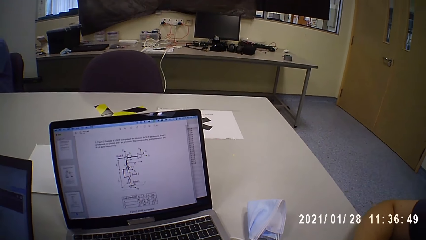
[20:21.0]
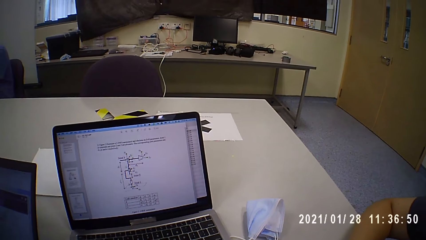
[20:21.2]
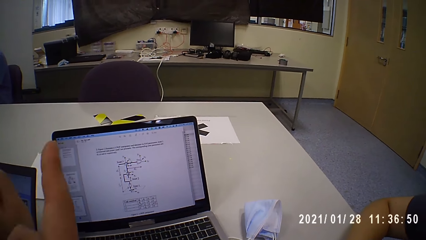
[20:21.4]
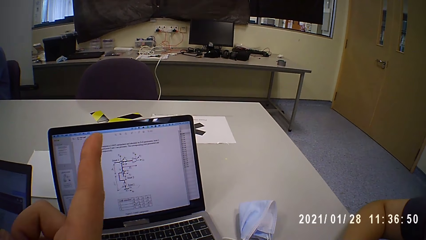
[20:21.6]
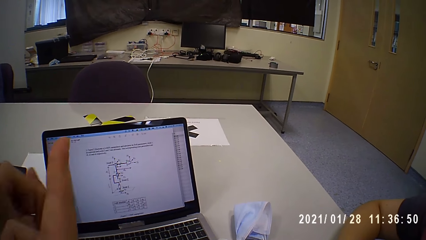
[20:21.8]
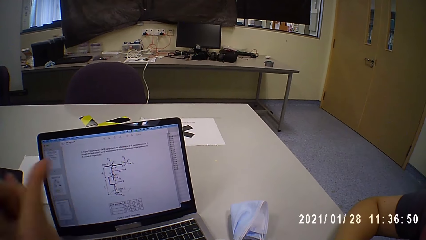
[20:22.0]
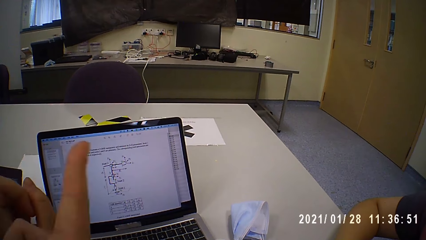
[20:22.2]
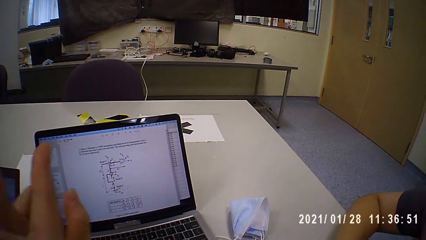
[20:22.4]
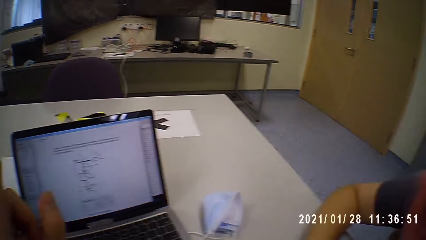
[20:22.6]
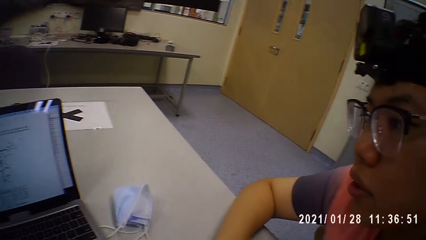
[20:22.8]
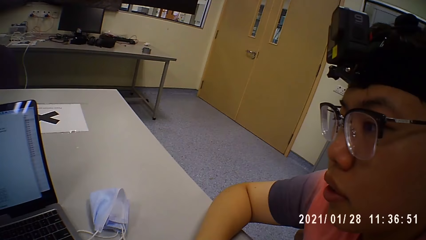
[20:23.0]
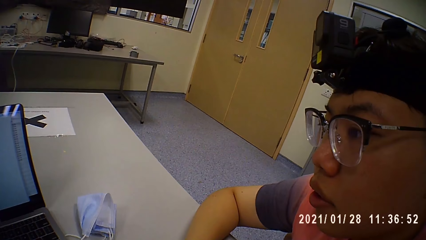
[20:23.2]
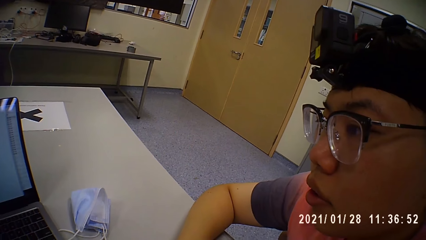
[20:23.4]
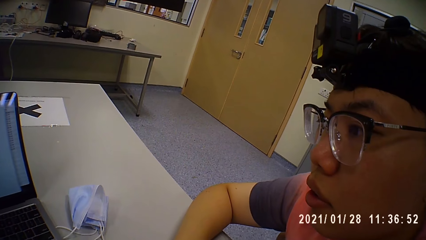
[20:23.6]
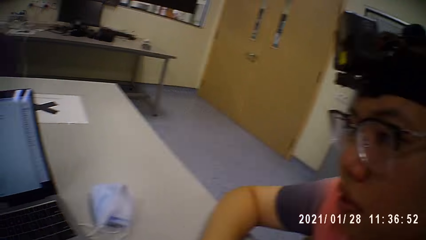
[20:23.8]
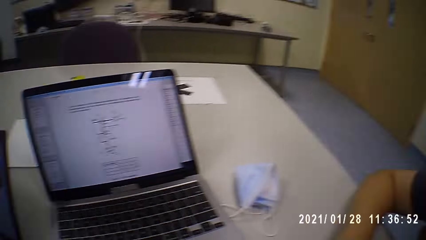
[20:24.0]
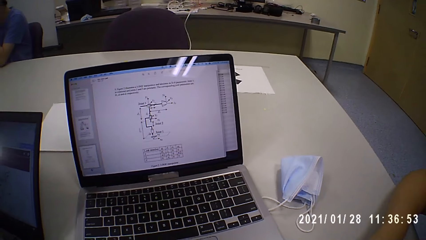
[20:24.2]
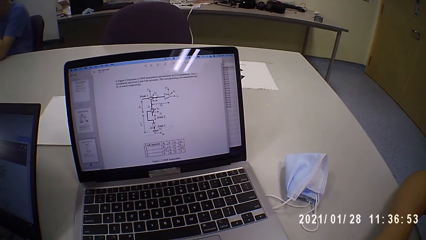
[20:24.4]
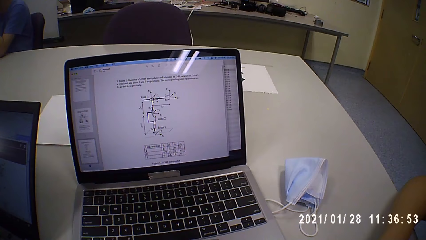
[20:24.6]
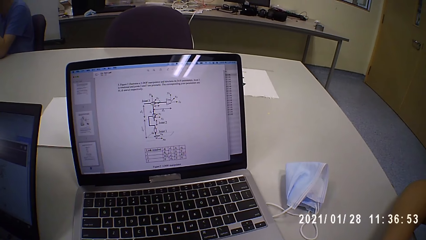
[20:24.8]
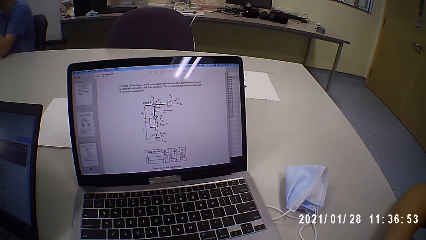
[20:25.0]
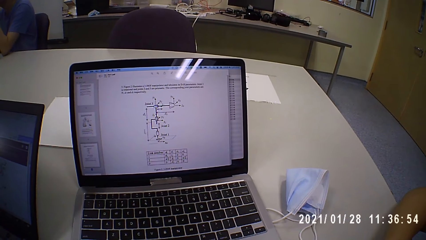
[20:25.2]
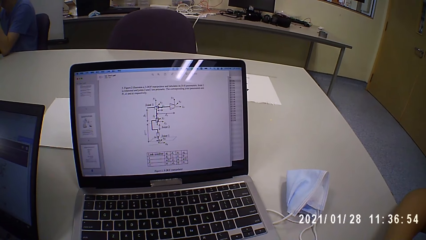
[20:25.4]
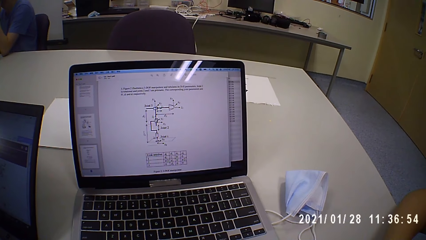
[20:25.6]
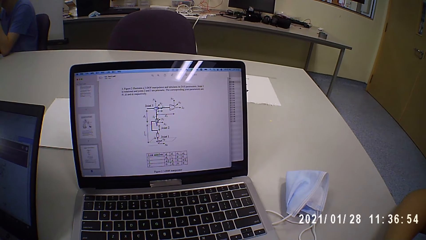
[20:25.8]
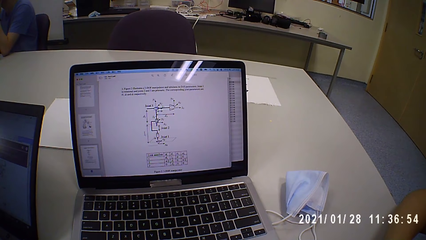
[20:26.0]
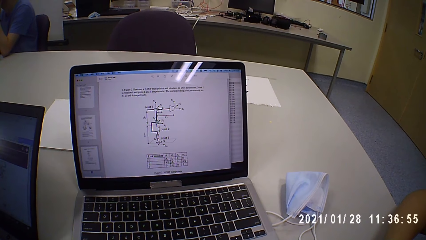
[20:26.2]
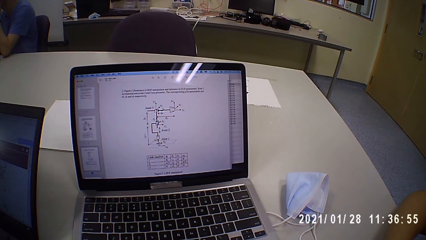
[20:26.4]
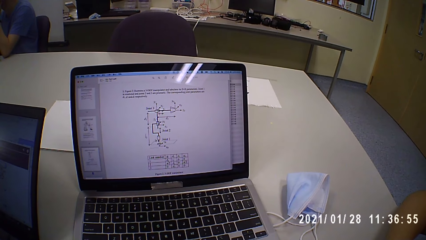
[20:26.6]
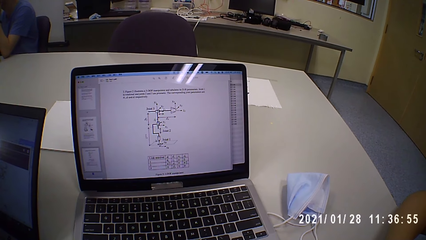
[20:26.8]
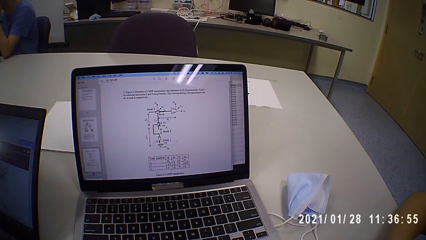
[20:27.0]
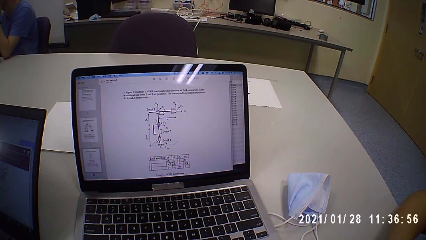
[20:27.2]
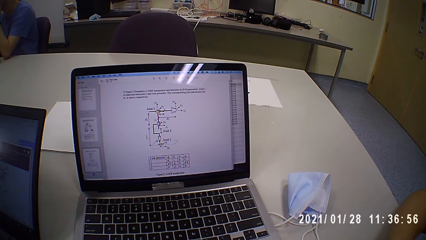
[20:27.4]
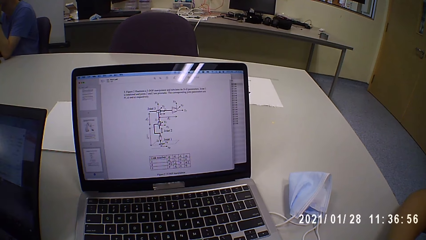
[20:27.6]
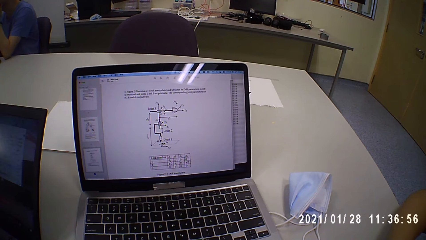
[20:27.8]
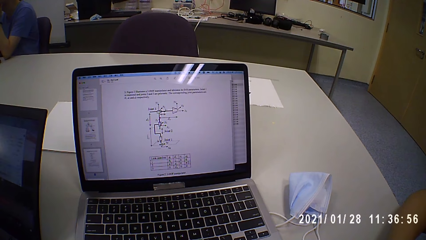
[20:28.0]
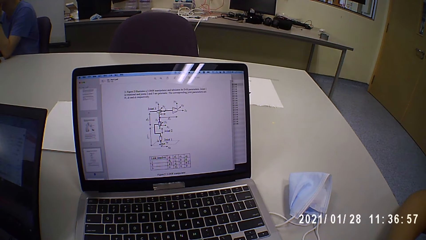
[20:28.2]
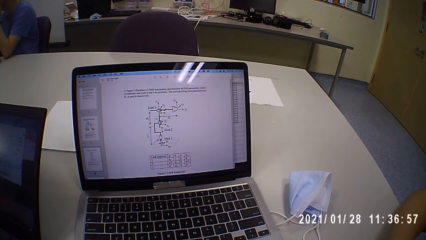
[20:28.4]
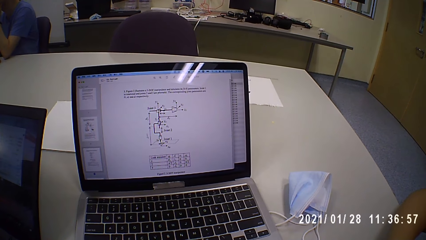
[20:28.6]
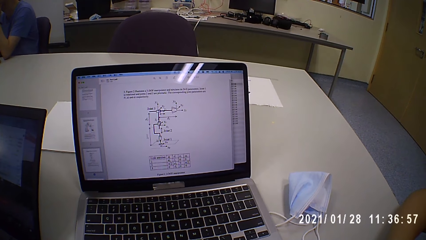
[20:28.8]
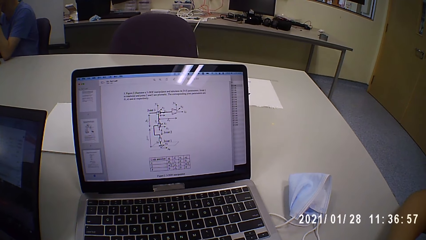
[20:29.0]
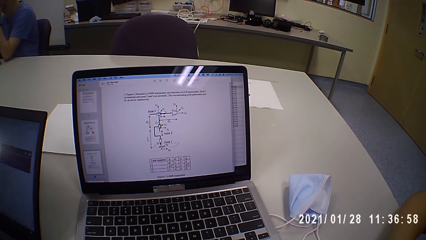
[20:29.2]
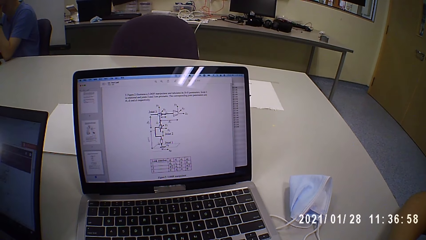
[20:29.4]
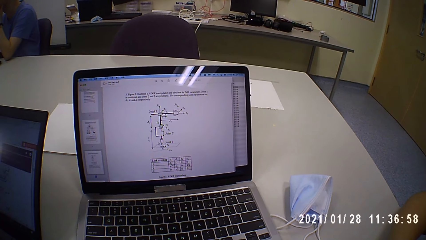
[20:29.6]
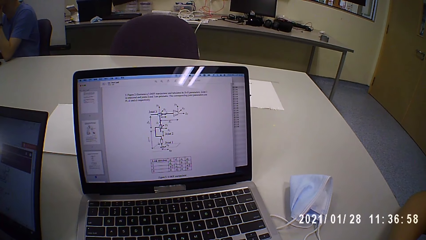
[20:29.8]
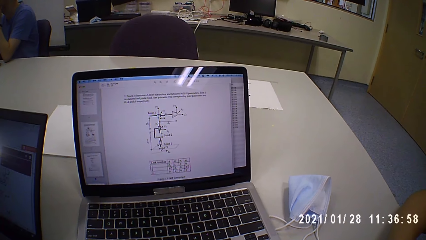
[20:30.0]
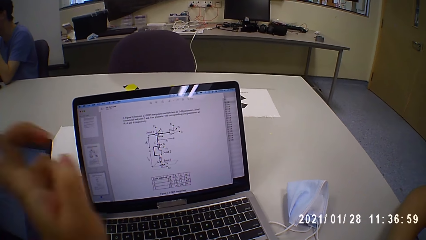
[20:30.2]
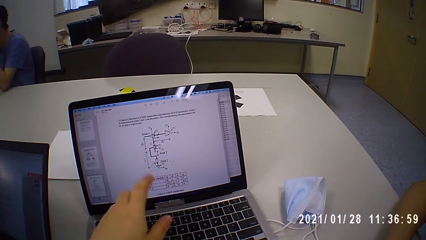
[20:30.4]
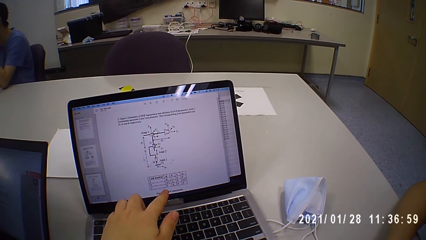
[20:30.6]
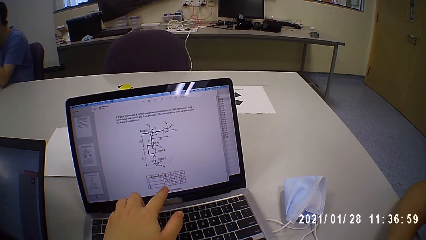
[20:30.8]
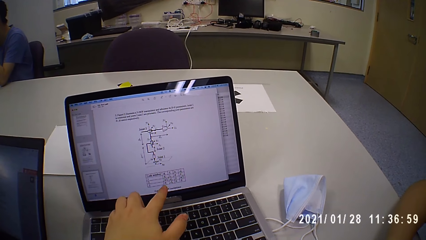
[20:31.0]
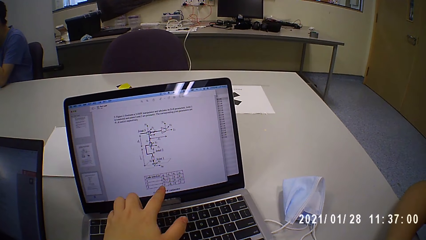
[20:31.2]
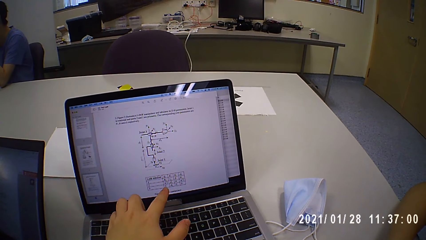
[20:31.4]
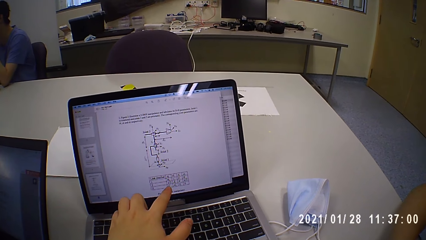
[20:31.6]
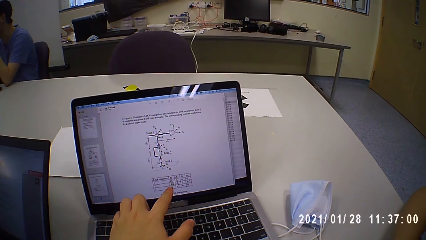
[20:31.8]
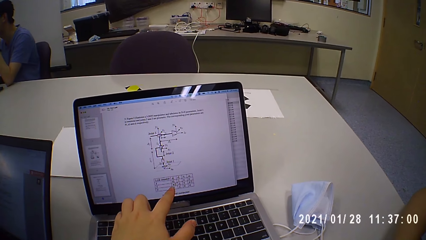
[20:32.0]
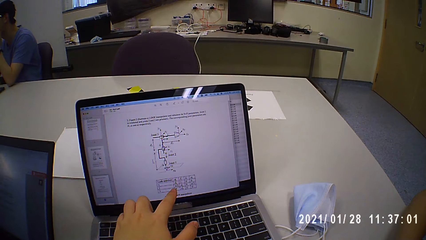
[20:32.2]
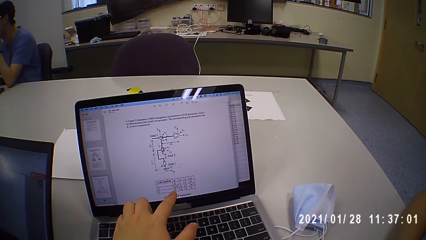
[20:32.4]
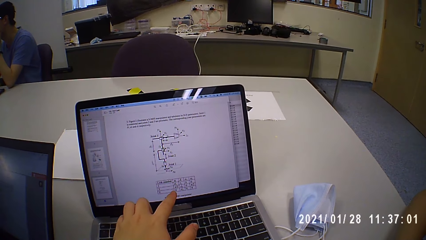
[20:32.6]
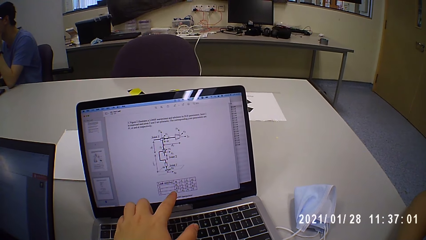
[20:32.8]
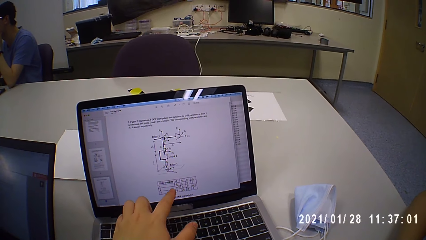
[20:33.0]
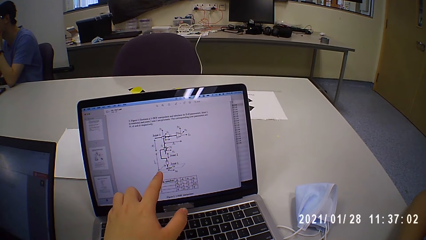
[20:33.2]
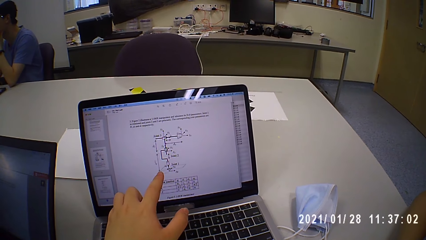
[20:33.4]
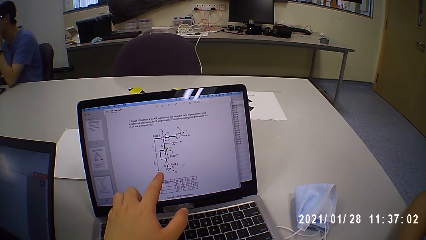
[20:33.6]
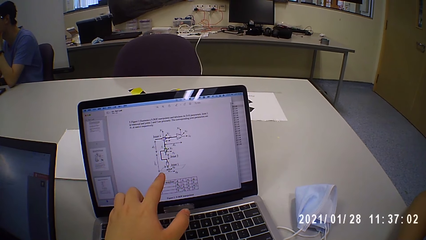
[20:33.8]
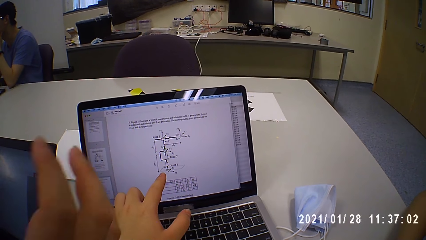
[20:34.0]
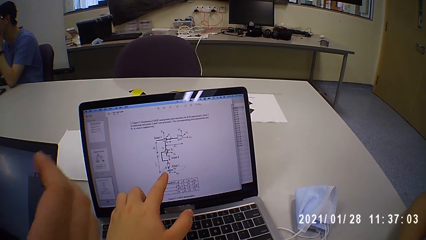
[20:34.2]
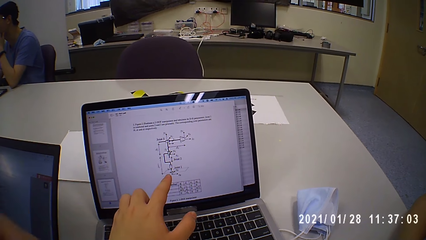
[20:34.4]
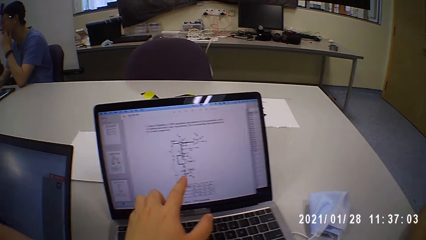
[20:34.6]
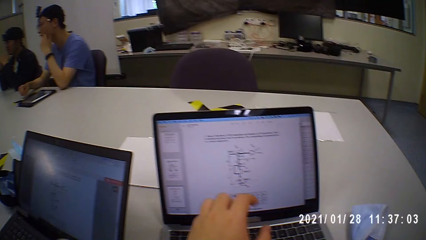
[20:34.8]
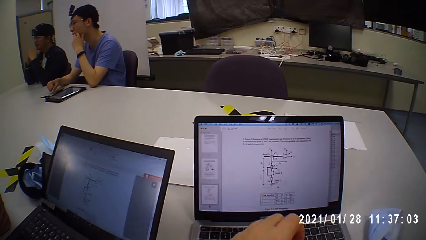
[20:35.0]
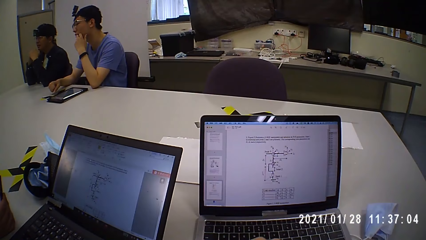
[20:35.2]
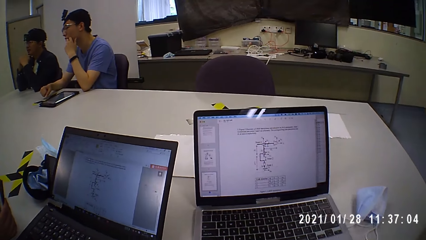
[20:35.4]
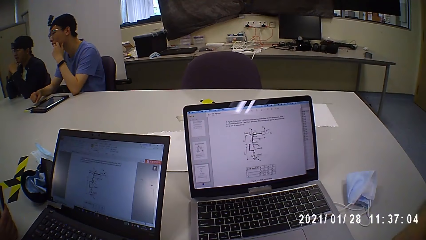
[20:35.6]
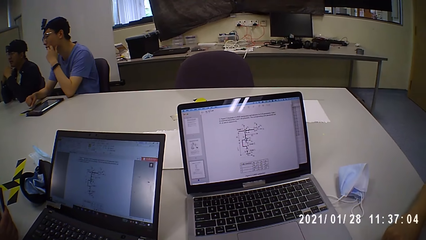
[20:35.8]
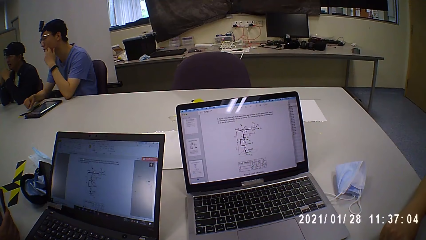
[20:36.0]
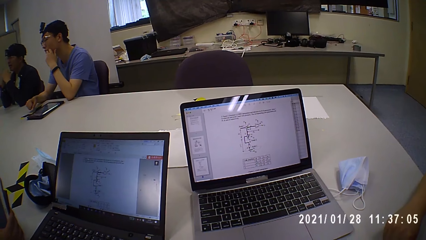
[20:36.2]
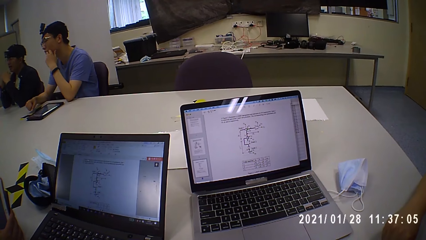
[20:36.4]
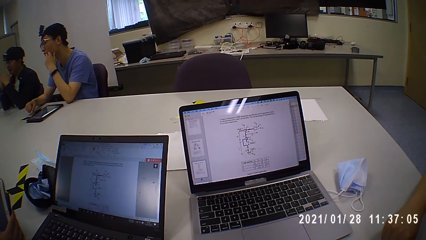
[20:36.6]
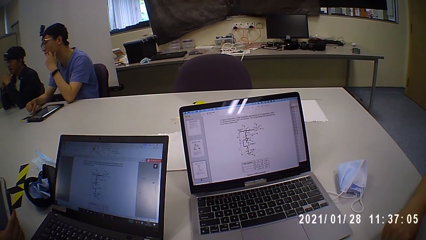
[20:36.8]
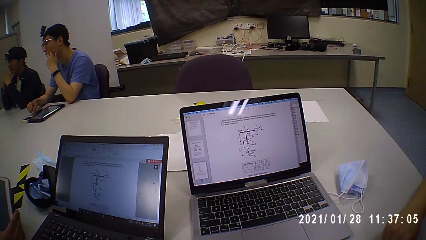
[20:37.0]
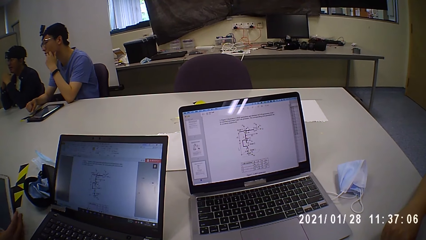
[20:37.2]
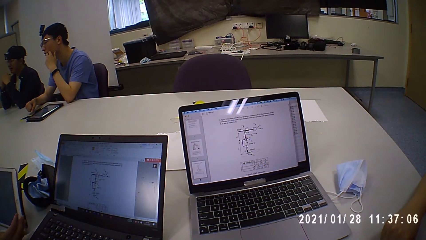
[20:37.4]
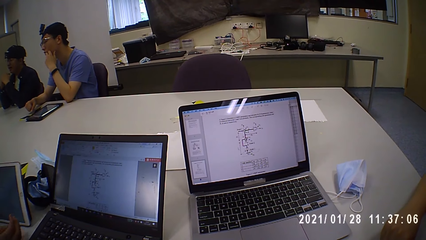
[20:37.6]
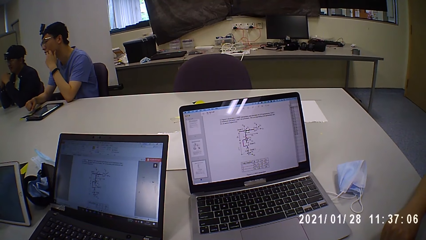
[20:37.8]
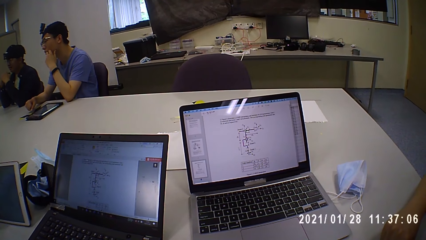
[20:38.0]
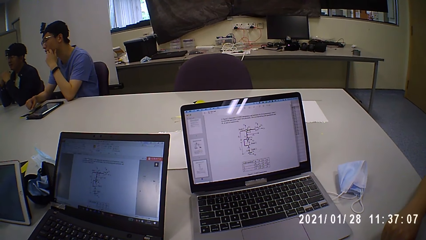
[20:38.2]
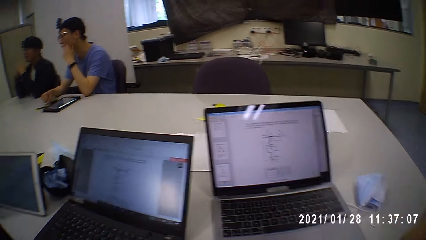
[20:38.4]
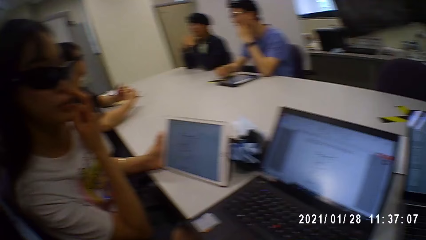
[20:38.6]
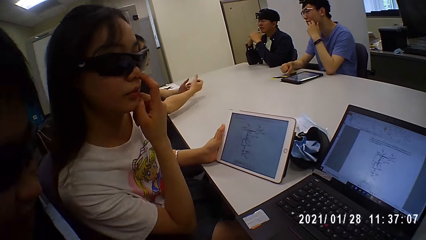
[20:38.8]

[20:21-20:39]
The camera wearer moves the hands. A man looks at the laptop. The camera wearer touches the screen of the laptop on the table with his left hand. He looks around. A woman moves the tablet on the table with her left hand.
